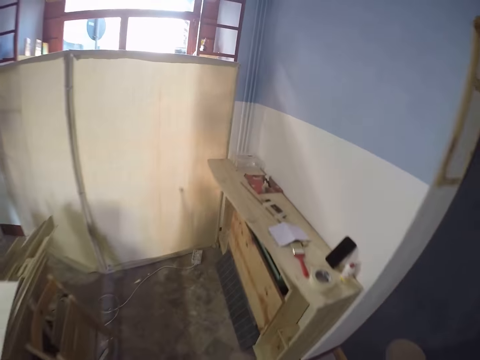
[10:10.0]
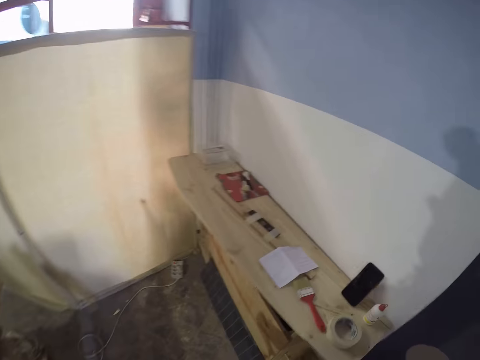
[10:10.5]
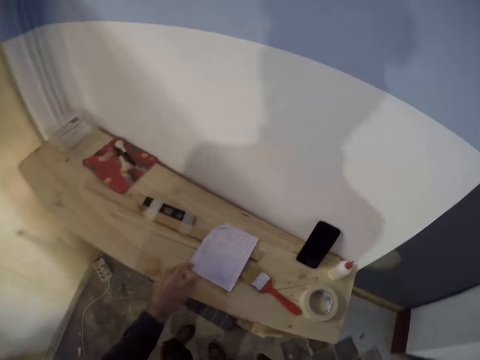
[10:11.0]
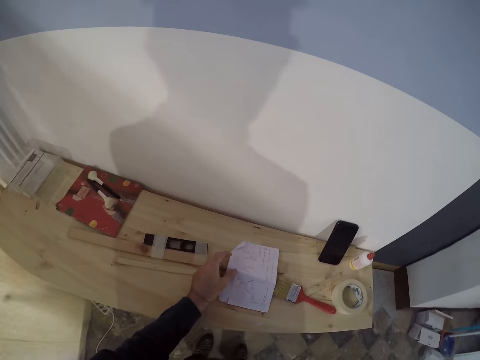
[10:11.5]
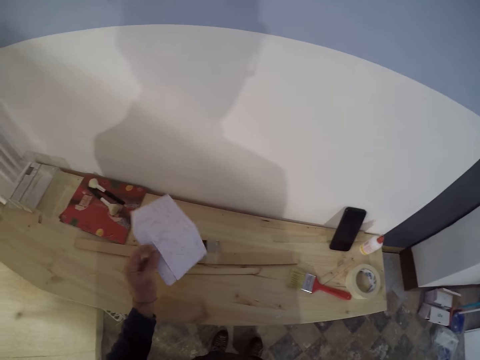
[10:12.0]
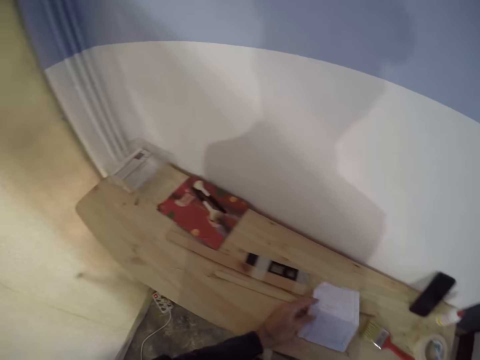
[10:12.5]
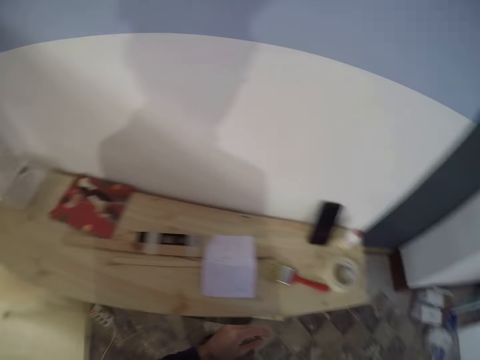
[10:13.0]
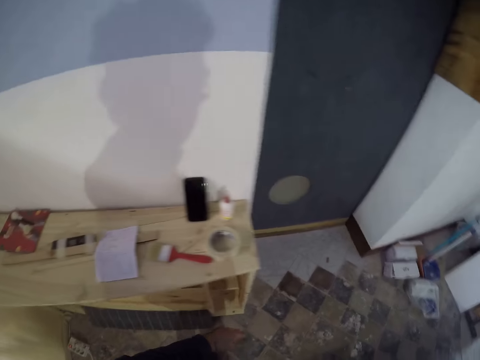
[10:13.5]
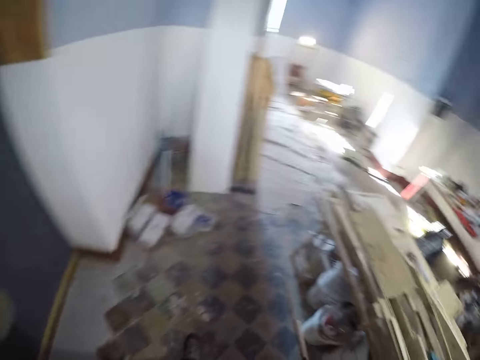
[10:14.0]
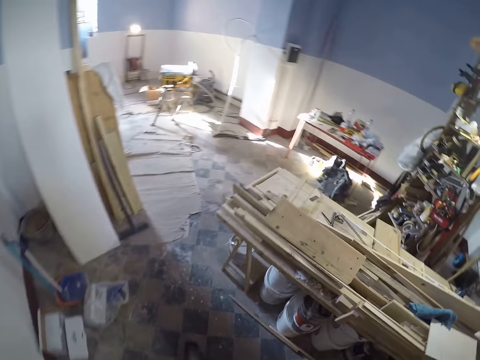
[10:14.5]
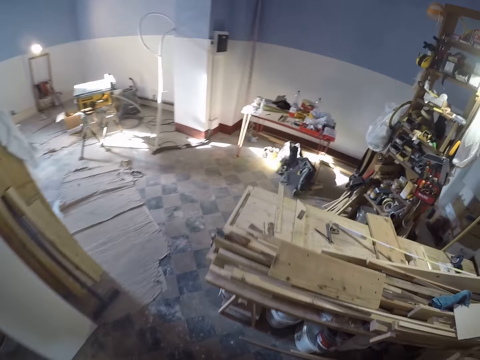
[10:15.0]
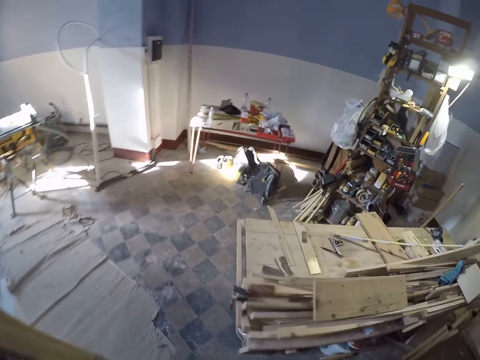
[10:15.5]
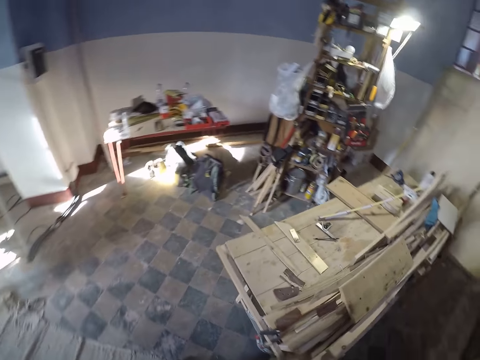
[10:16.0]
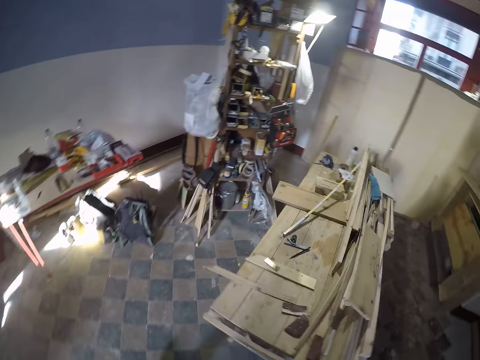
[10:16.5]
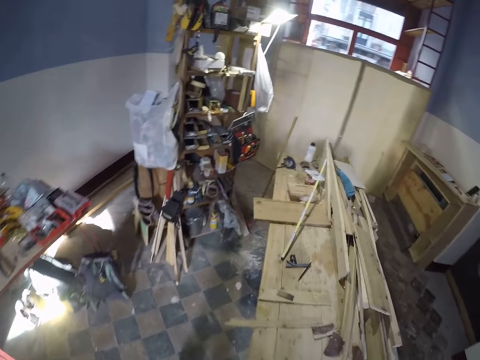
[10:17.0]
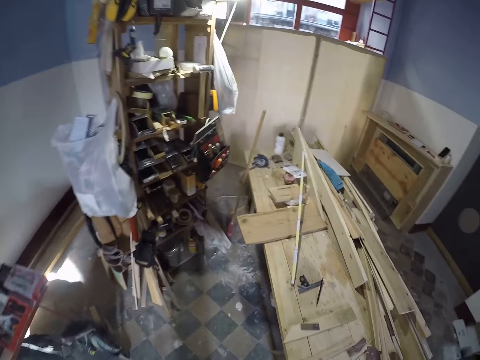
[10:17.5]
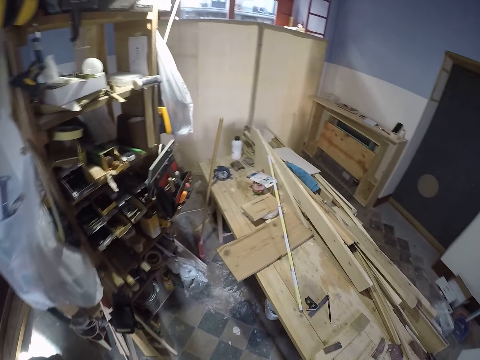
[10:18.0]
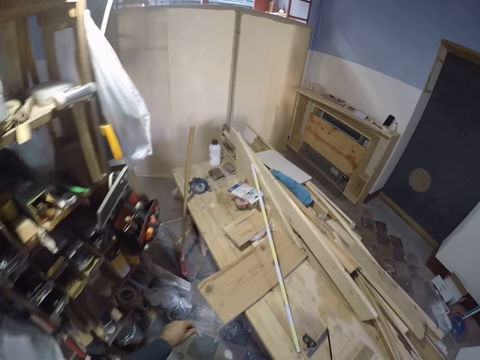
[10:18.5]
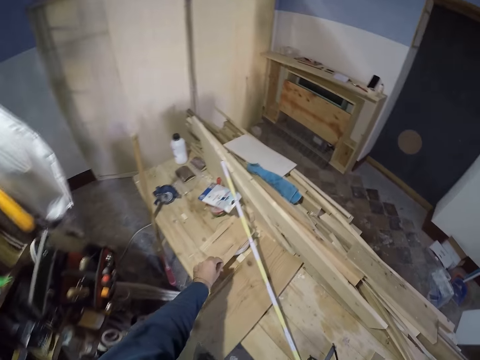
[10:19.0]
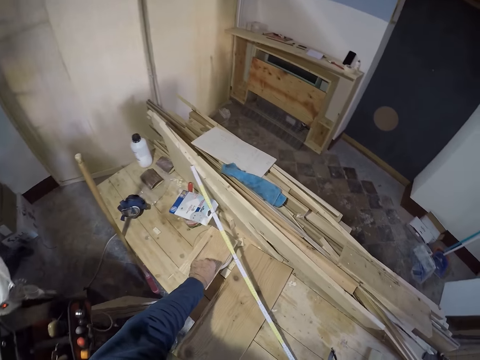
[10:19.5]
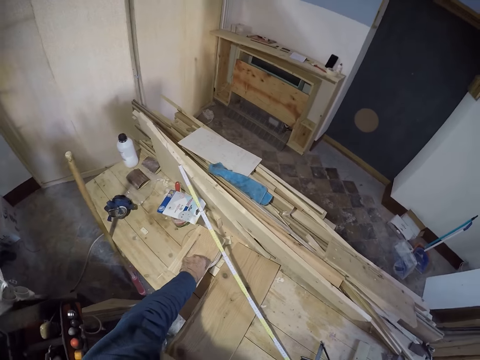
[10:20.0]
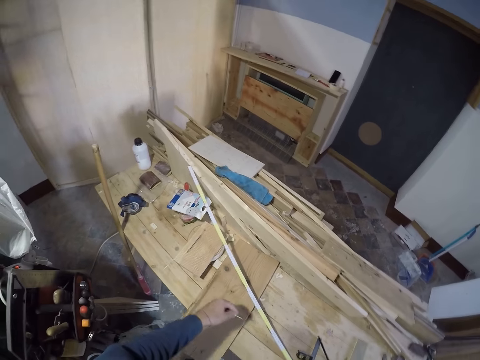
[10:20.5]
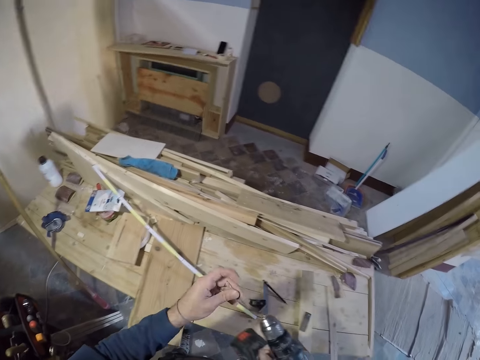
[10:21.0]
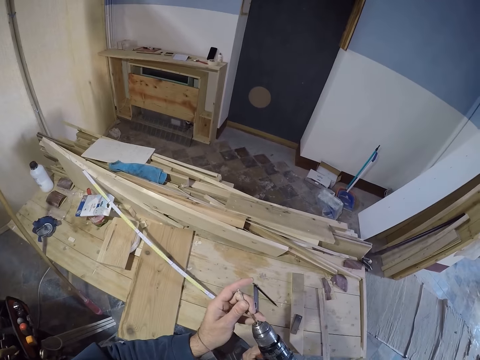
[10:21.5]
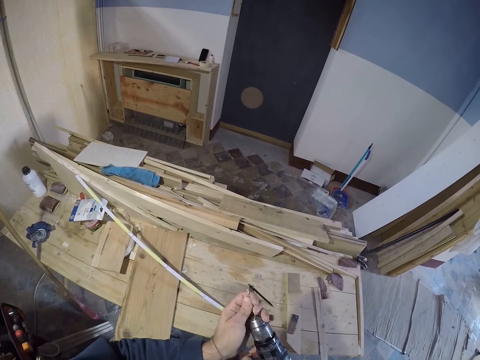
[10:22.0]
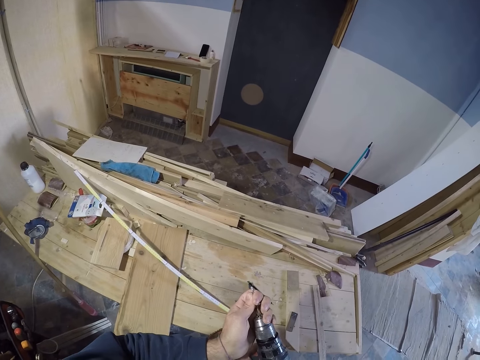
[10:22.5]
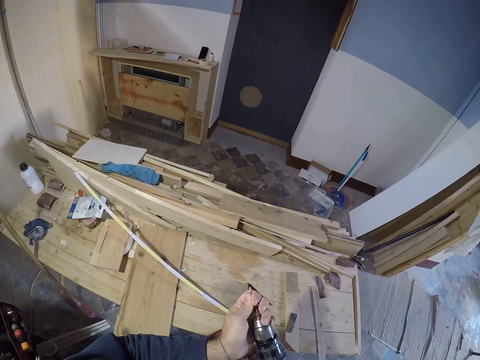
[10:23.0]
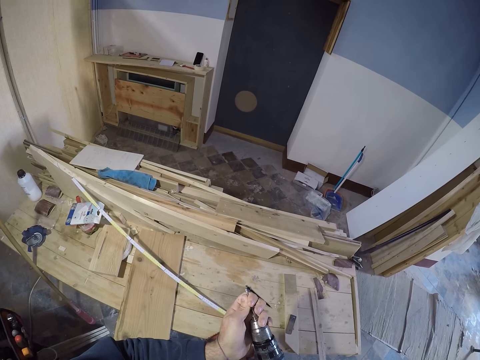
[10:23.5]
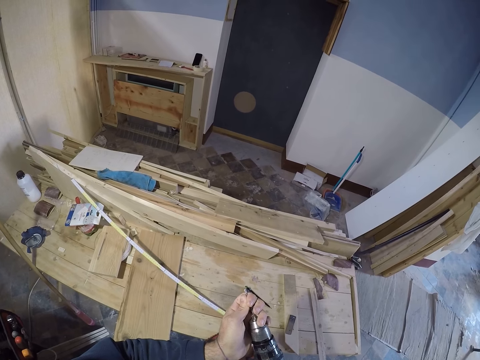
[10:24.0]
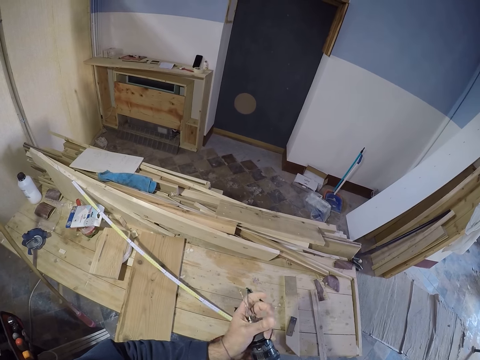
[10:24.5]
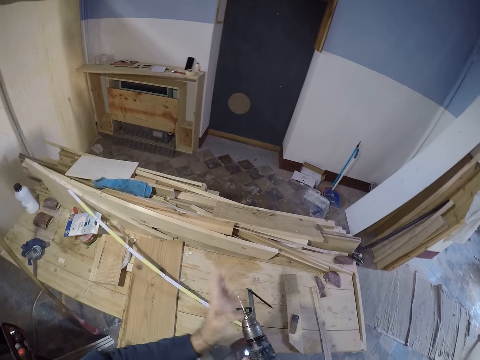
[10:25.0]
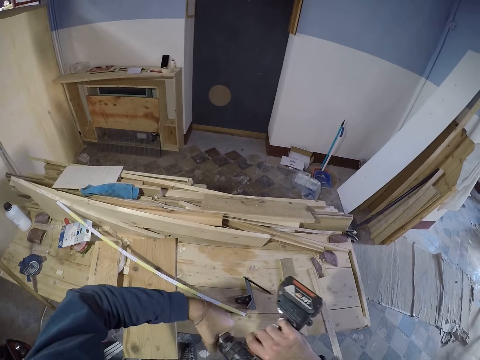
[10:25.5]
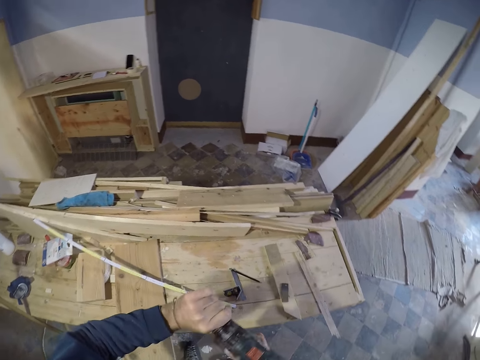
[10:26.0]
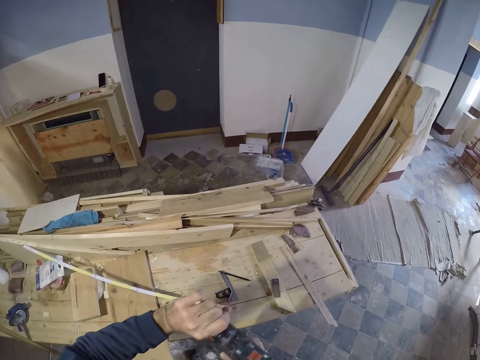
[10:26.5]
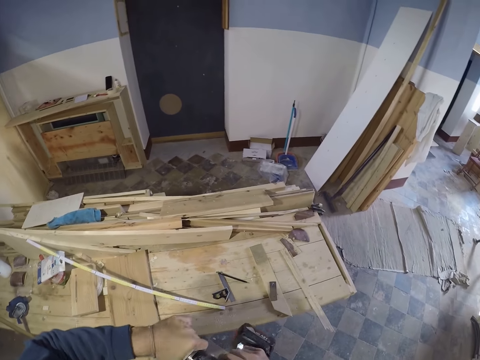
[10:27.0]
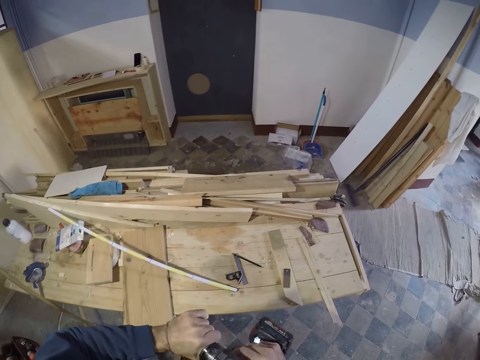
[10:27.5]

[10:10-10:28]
The camera wearer picks up a piece of paper on the table with his left hand. He drops the piece of paper on the table with his left hand. He walks. He picks up a drill head from the table with his left hand. He fixes the drill head in the drill driver with his left hand. He adjusts the head of the drill driver with his left hand.

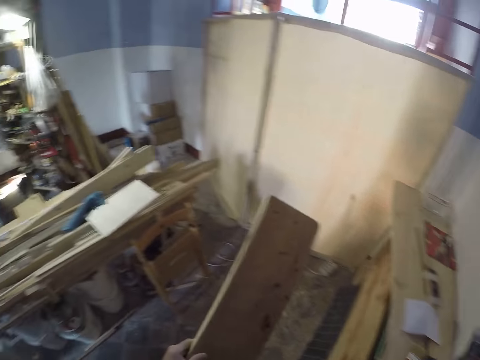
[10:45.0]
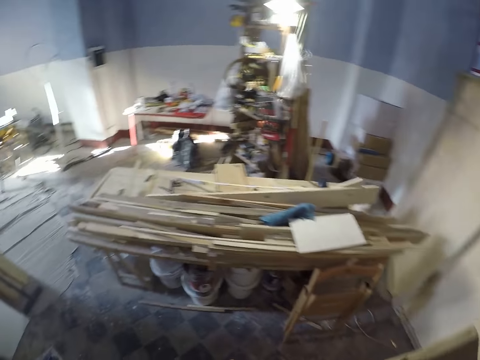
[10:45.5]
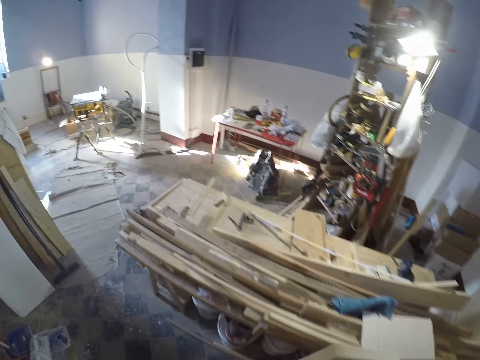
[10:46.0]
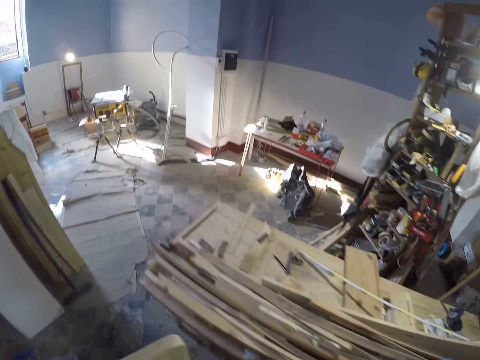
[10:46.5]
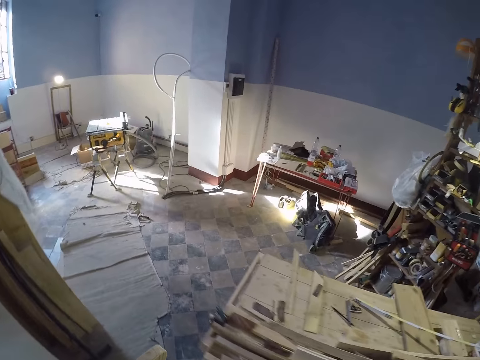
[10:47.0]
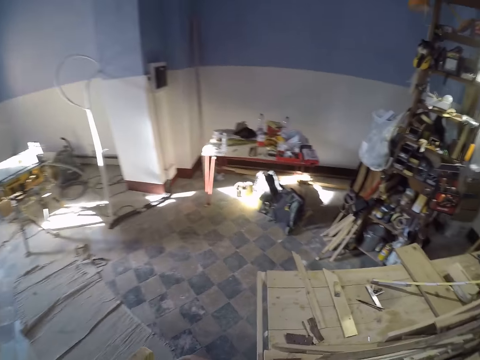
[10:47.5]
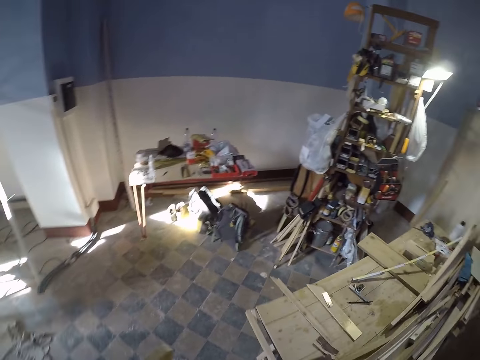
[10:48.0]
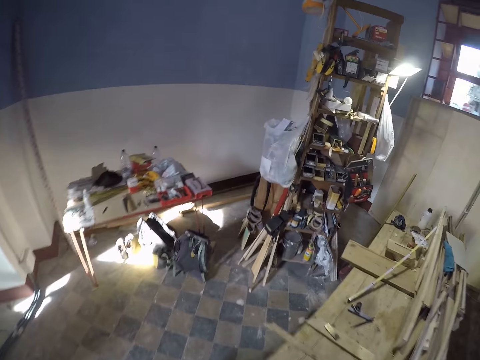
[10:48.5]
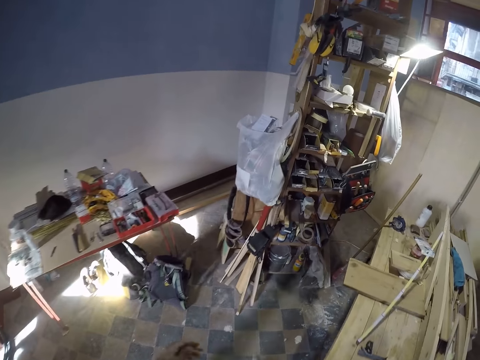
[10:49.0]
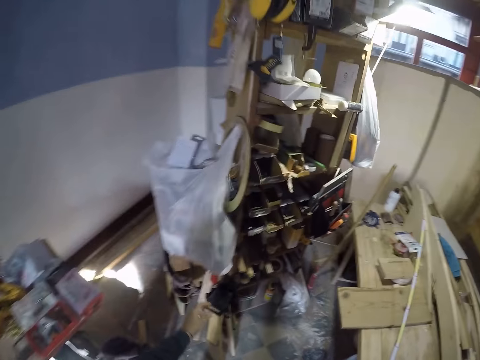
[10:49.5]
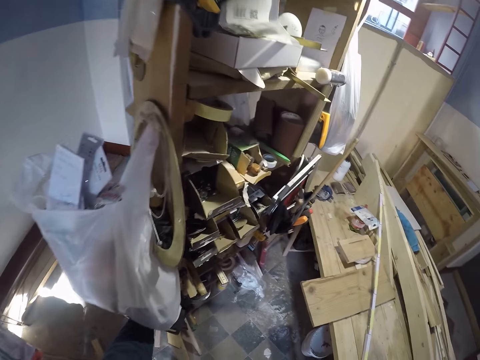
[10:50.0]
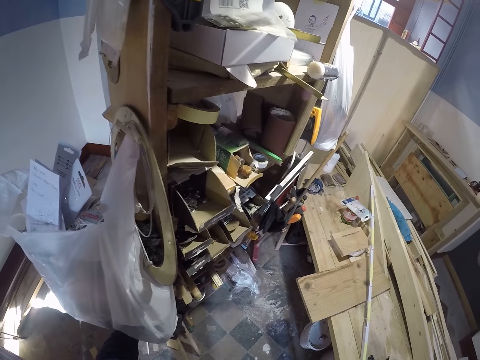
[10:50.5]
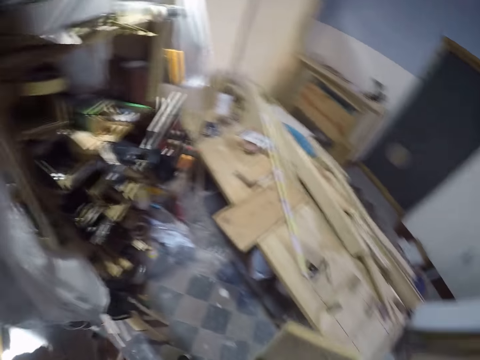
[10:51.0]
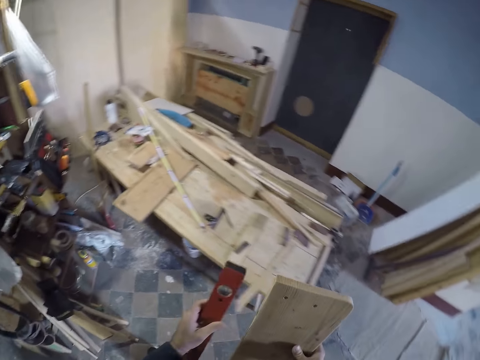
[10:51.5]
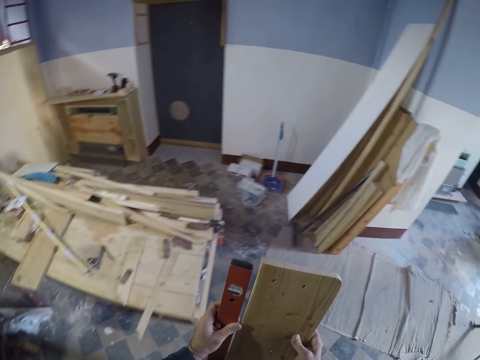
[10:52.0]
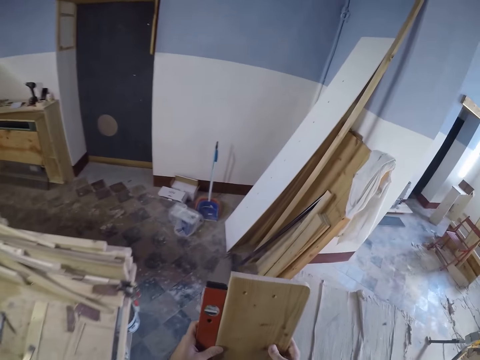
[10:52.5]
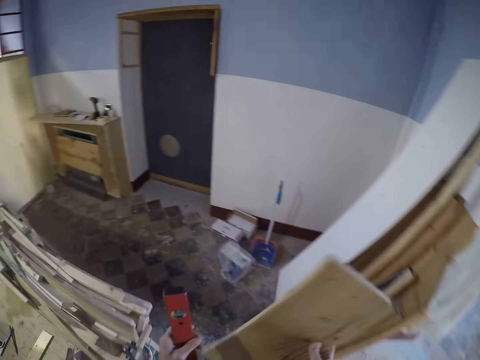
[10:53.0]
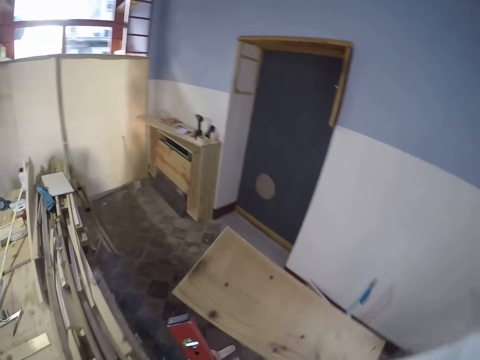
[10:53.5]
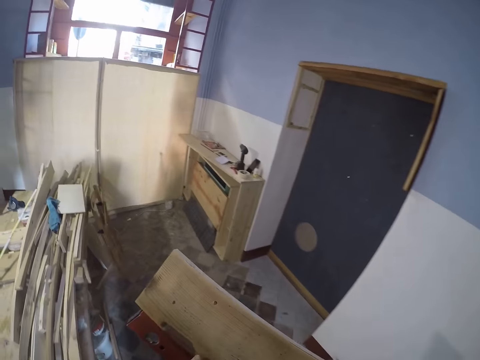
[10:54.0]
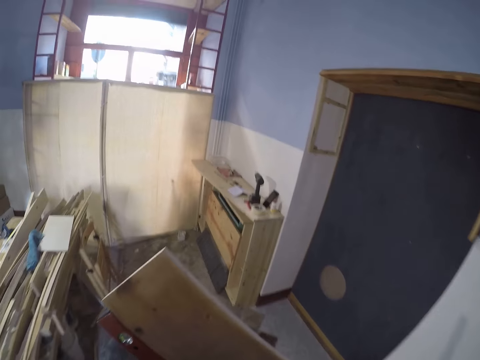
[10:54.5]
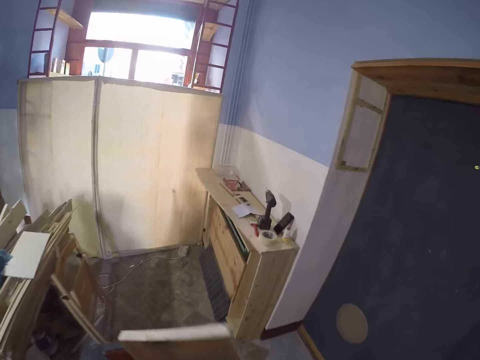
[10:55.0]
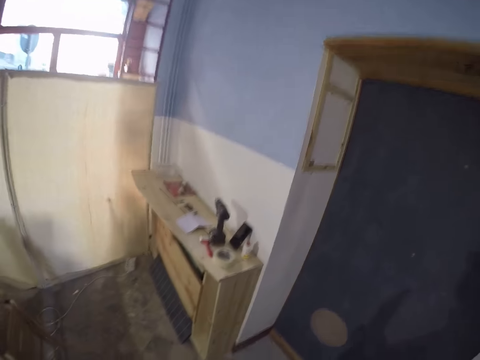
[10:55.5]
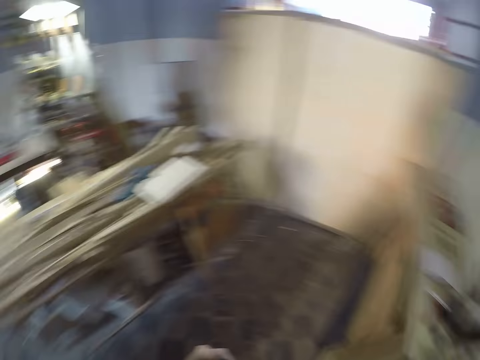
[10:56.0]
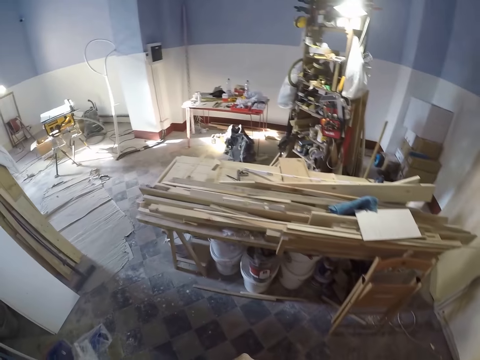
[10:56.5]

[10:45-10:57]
The camera wearer walks. He picks up a plumb line or ruler with his left hand. He walks. He rotates the piece of wood with his right hand.
